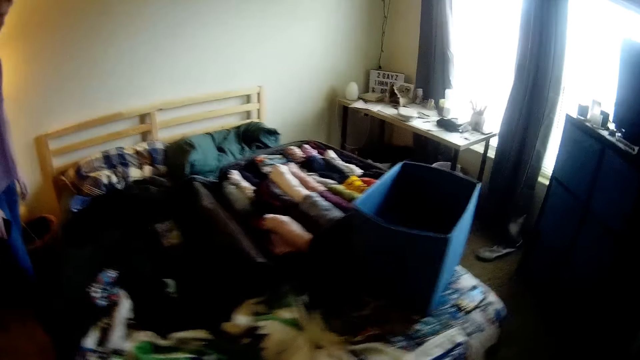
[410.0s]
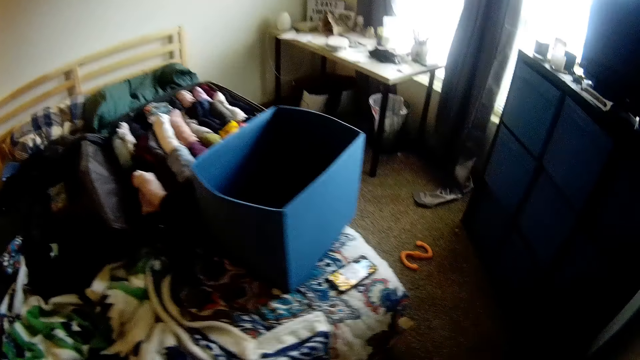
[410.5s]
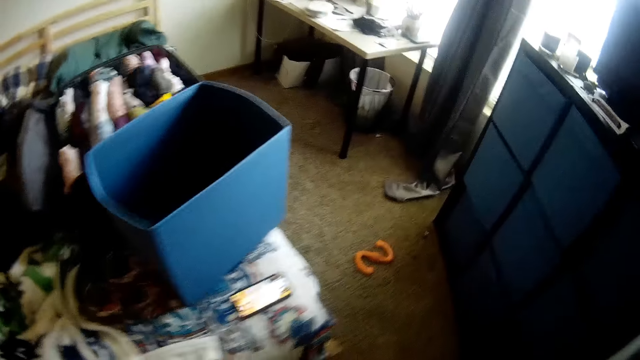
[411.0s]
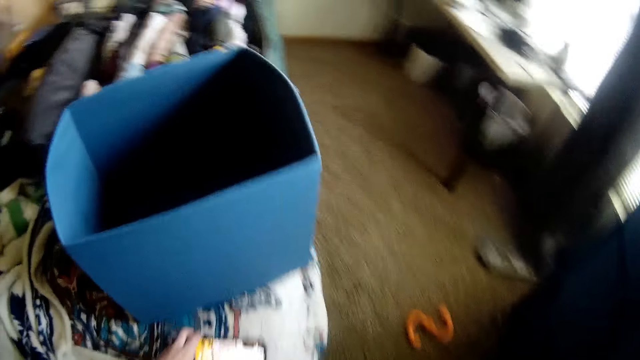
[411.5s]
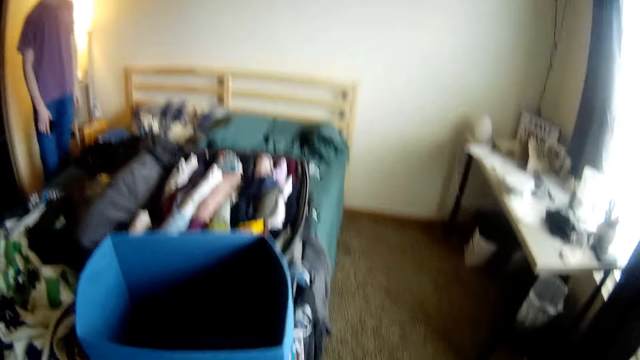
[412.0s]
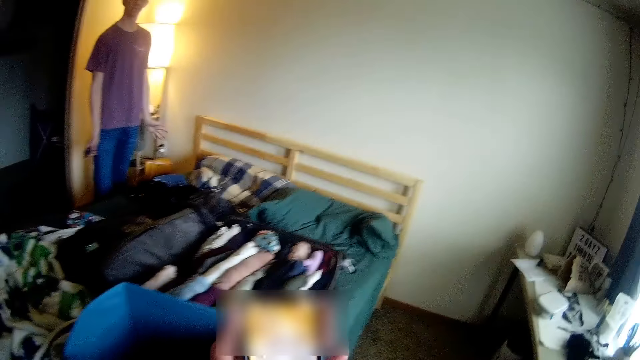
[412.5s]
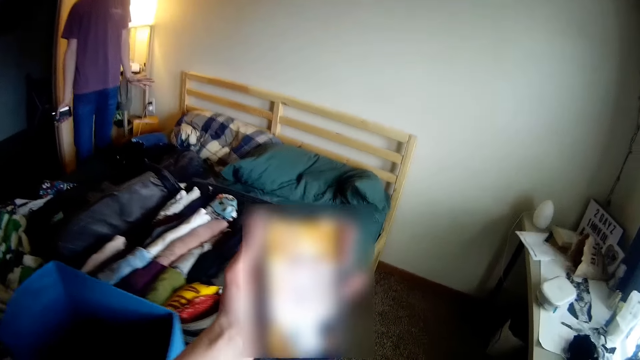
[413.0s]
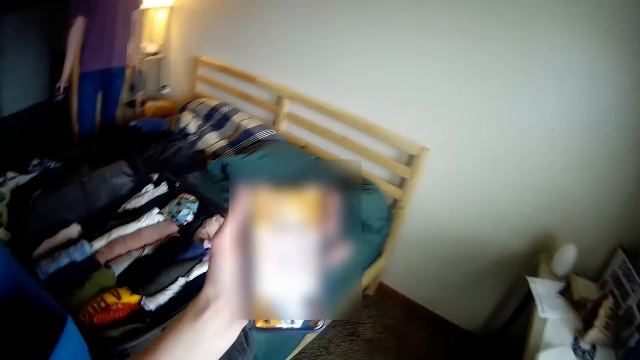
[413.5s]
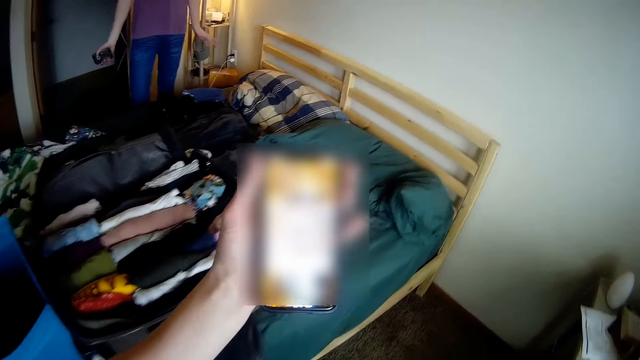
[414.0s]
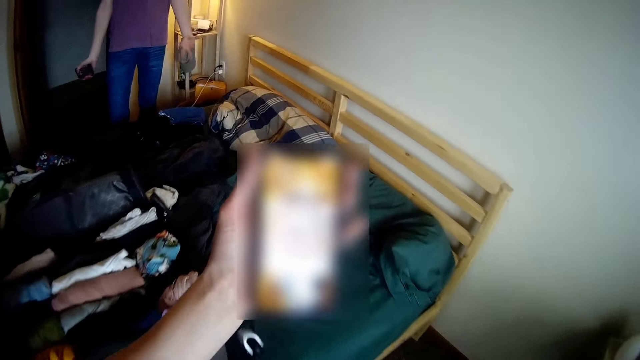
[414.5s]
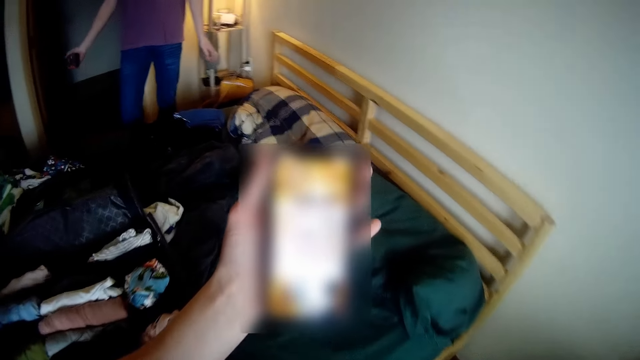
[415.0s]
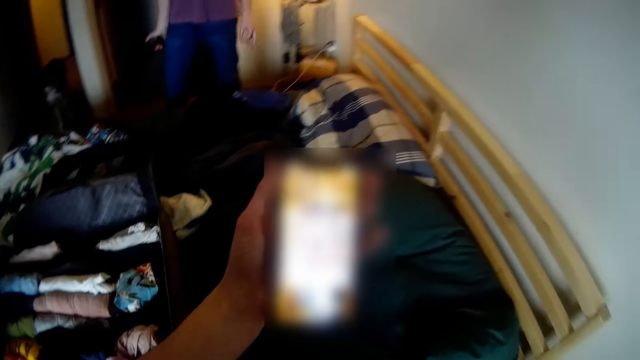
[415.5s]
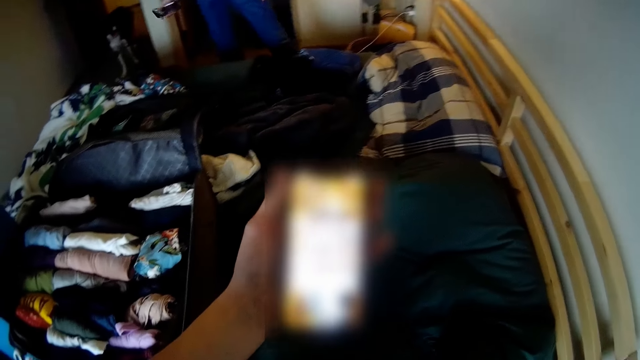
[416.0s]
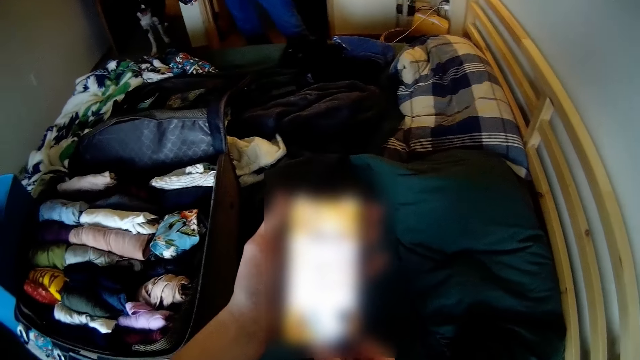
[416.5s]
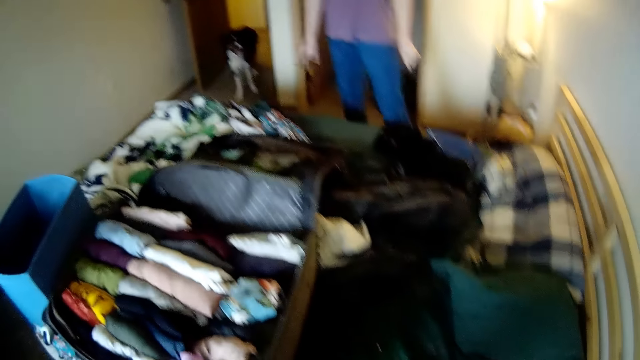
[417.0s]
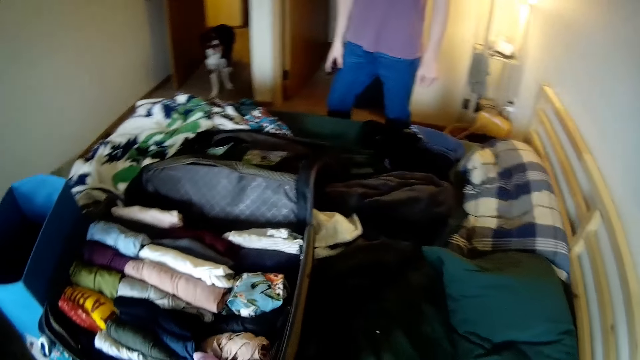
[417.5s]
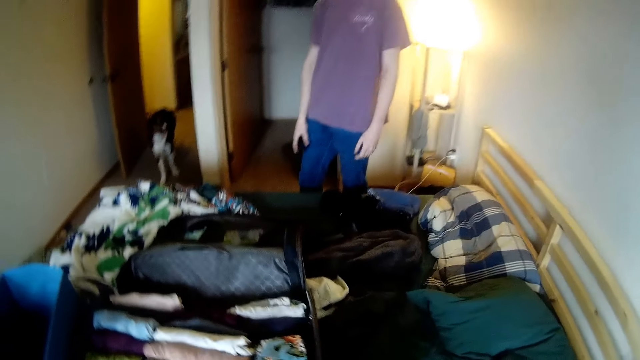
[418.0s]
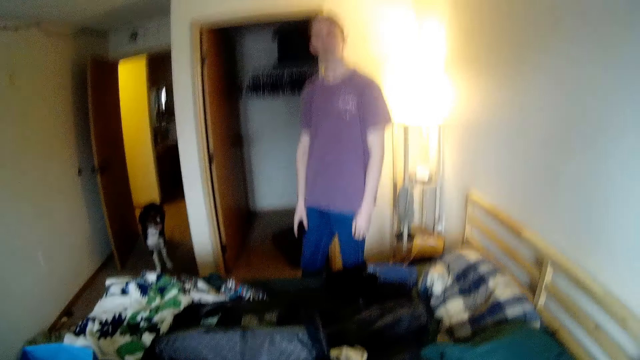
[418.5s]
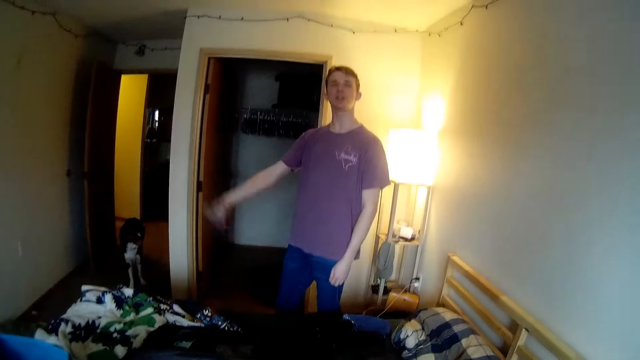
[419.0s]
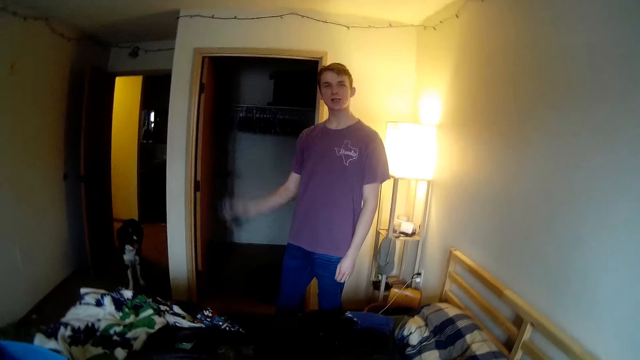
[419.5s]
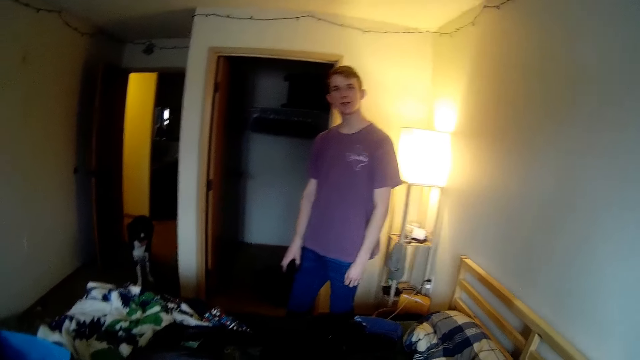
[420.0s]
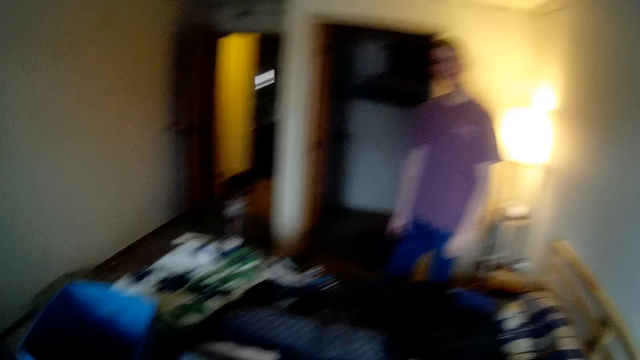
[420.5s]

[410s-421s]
The camera wearer picks up the phone from the bed with her left hand. She operates the phone and looks at the phone. She drops the phone on the bed. She converses with the man.

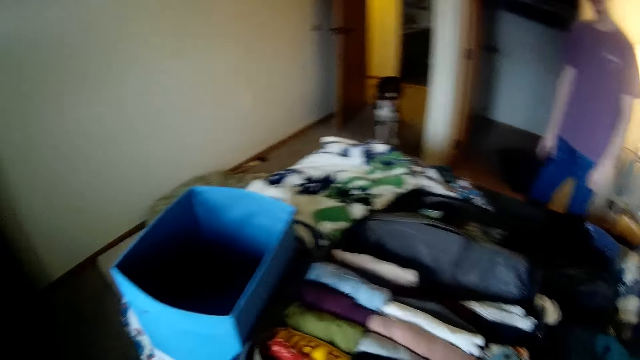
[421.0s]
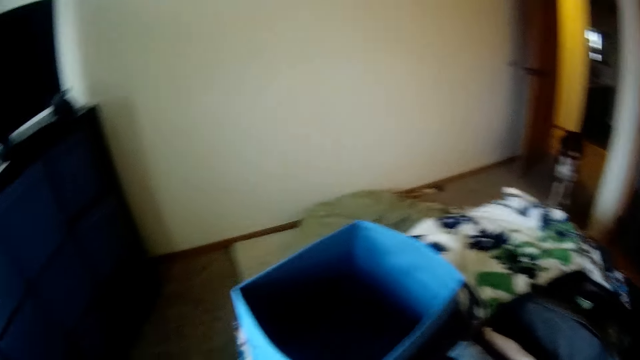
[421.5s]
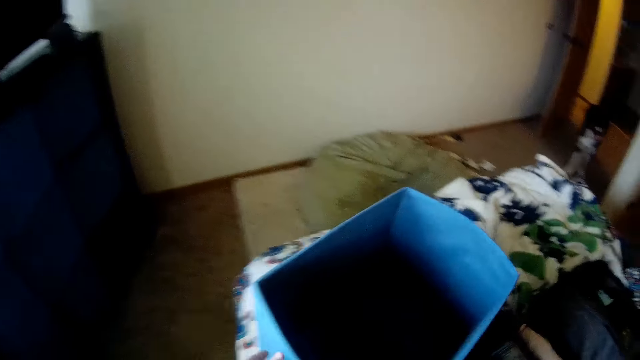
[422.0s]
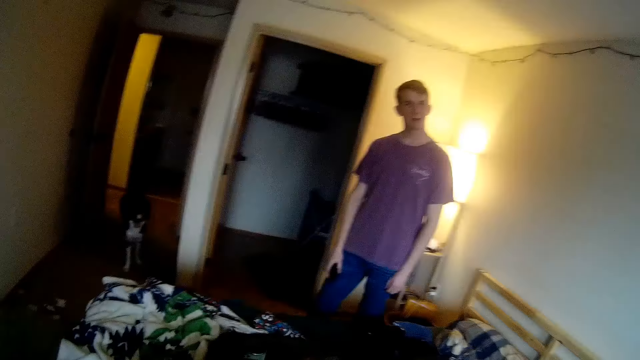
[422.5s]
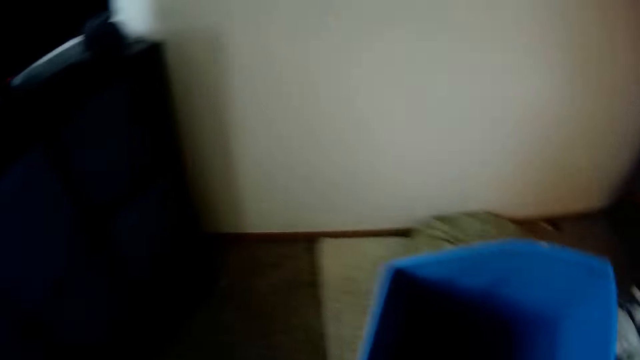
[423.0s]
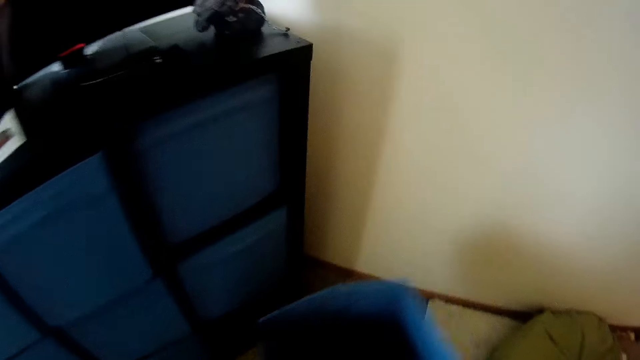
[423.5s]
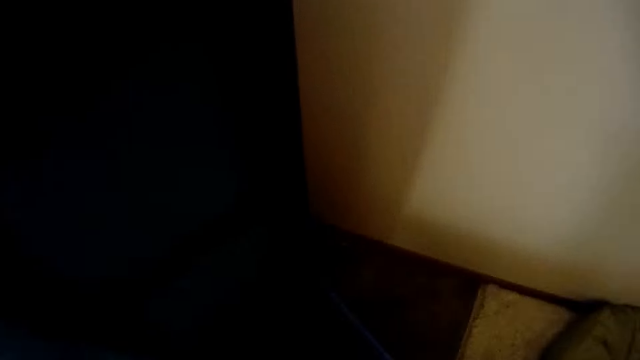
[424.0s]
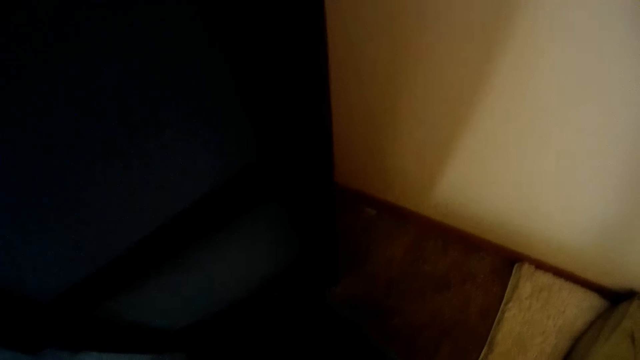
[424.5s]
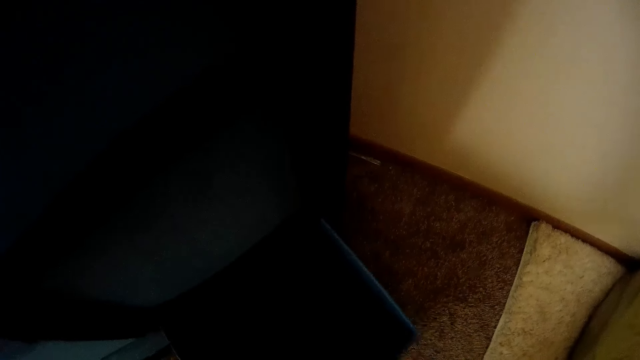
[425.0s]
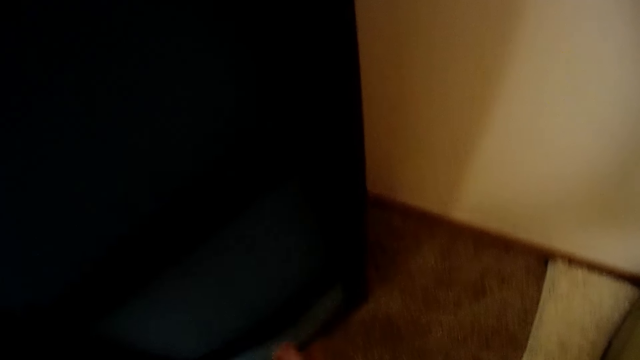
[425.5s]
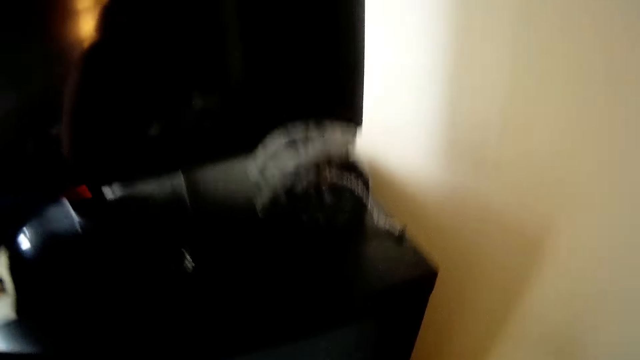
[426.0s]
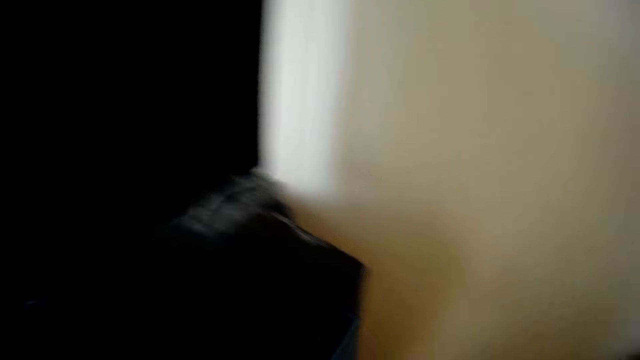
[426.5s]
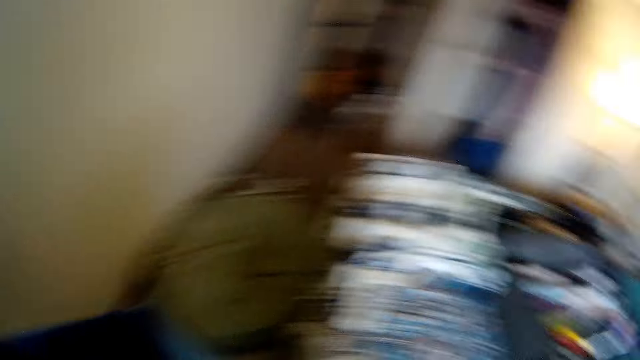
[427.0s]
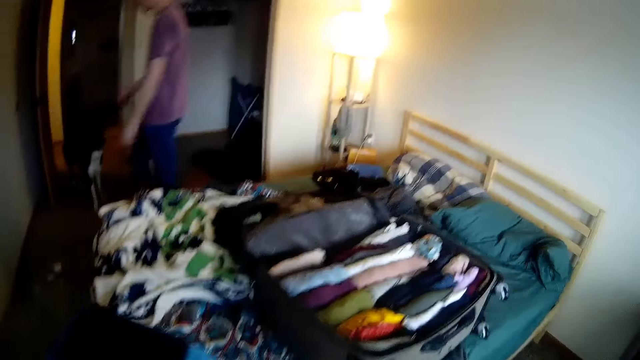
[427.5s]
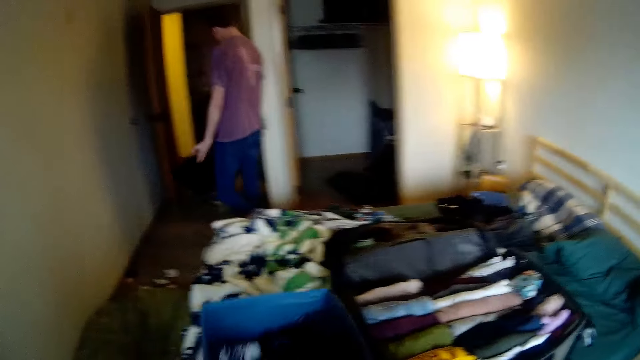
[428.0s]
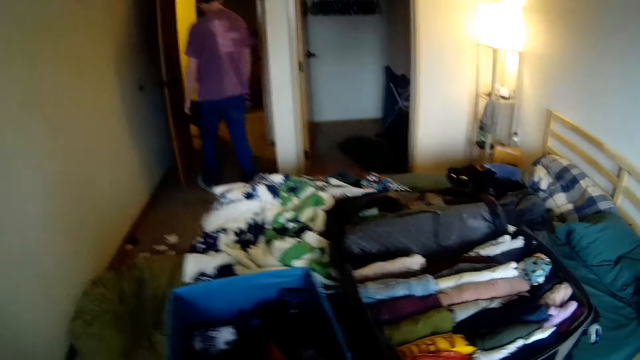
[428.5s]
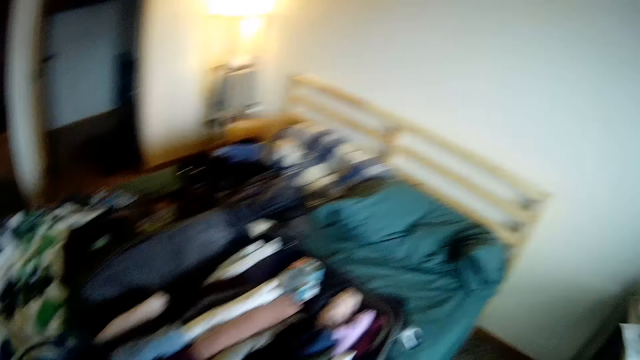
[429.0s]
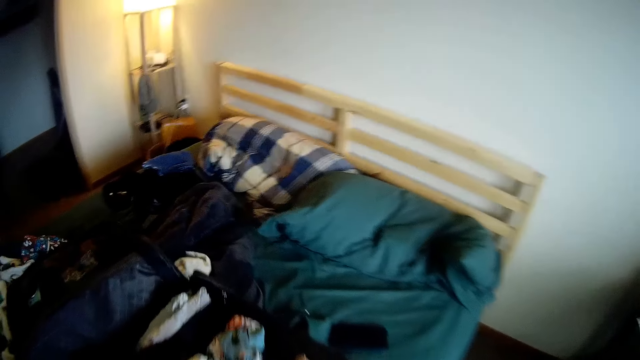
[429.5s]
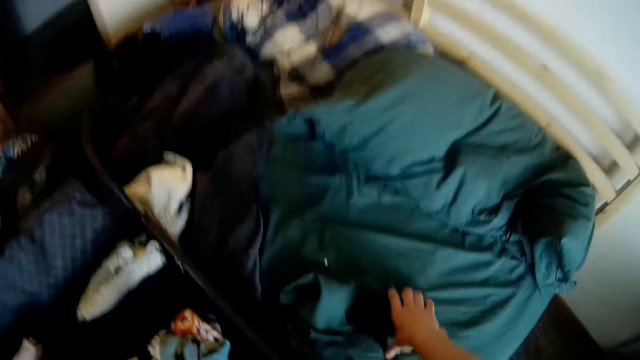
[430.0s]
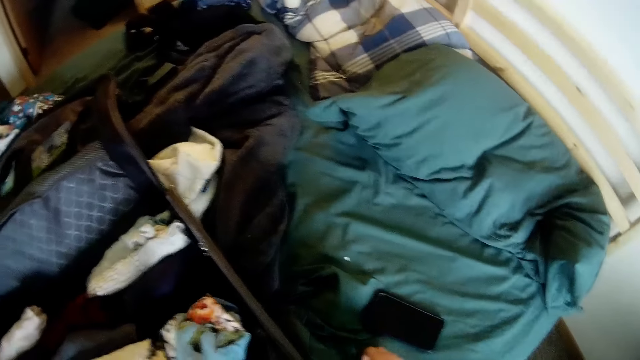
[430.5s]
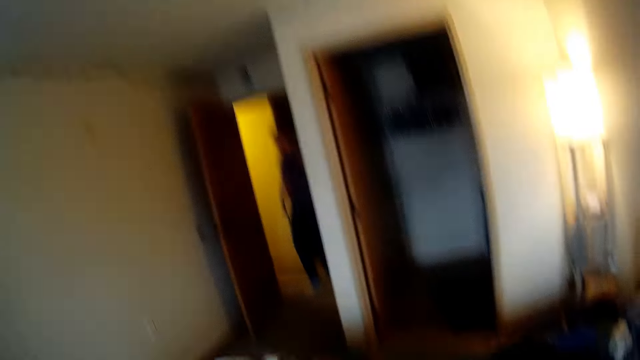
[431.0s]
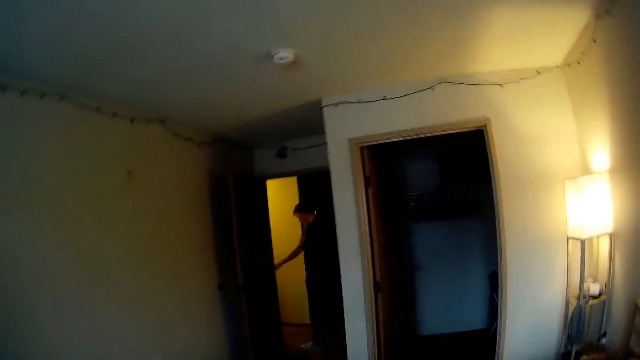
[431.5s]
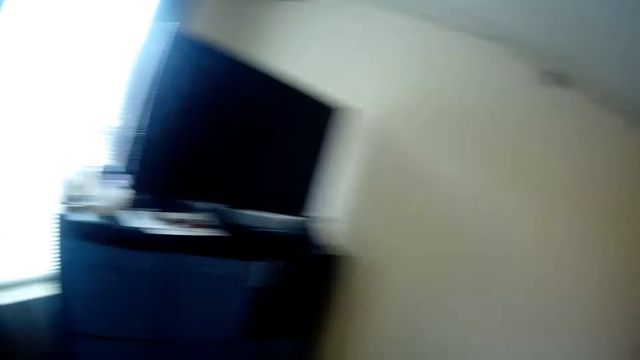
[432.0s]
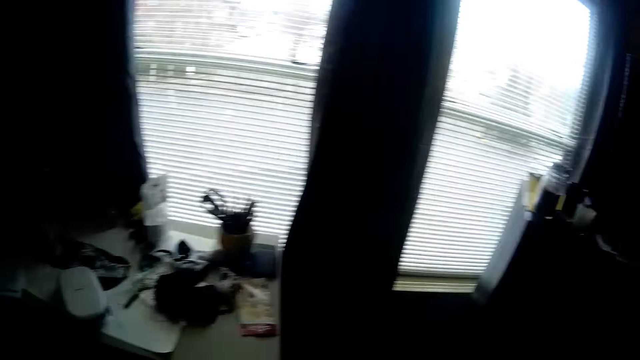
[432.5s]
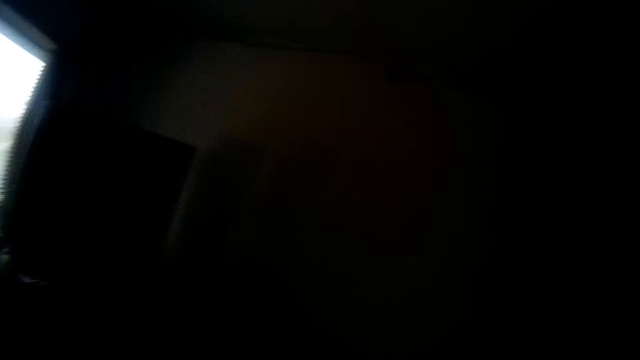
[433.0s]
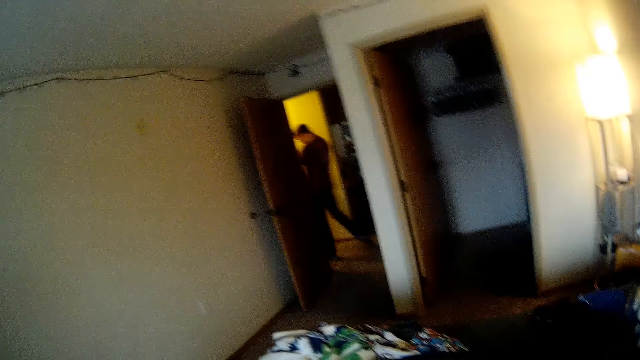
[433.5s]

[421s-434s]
The camera wearer picks up the laundry container from the bed with her right hand. She drops the laundry container under a piece of furniture with her right hand. She takes another laundry container of cloths from the furniture with her right hand. The man walks out of the bedroom. The camera wearer drops the laundry container on the bed and looks at the man walk out of the room. She picks up the phone, touches the phone on the bed with her right hand, and looks around.
